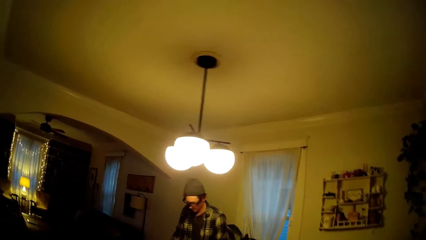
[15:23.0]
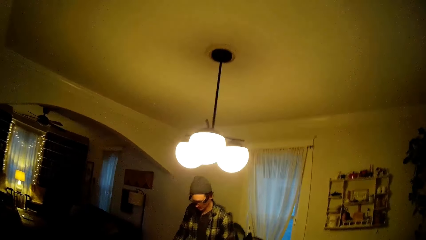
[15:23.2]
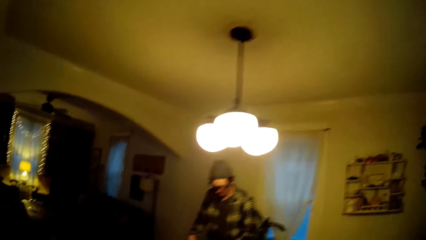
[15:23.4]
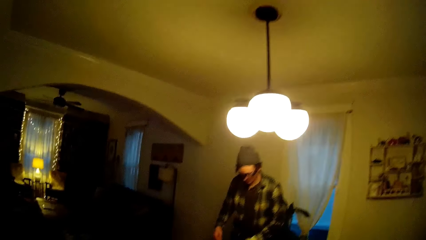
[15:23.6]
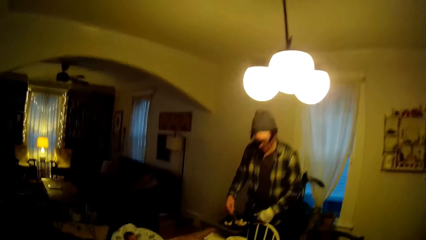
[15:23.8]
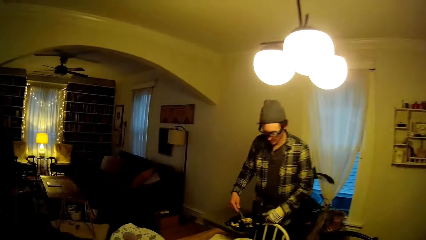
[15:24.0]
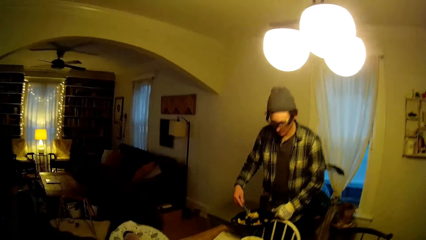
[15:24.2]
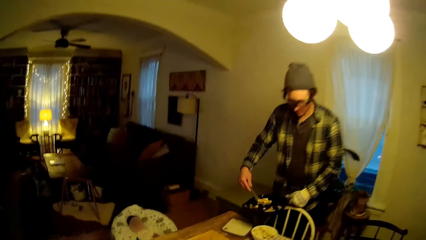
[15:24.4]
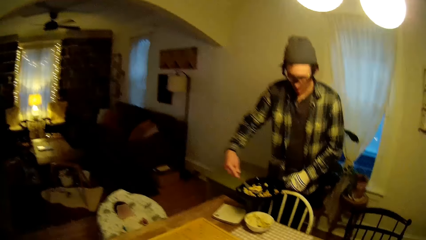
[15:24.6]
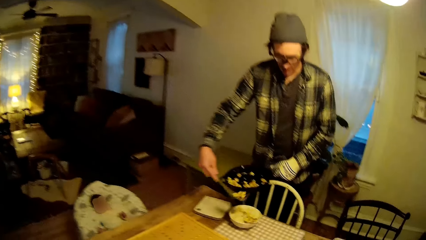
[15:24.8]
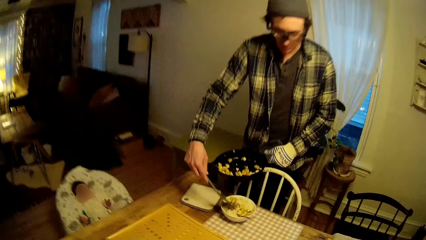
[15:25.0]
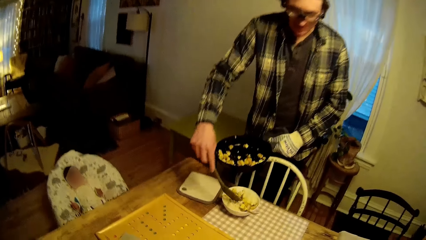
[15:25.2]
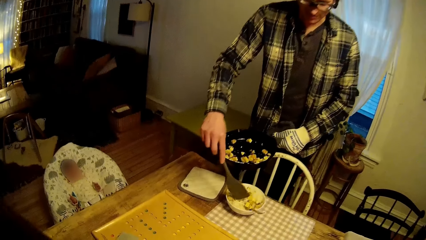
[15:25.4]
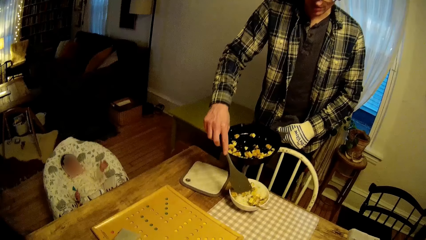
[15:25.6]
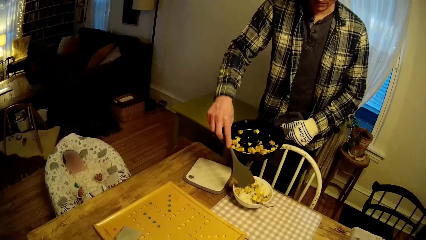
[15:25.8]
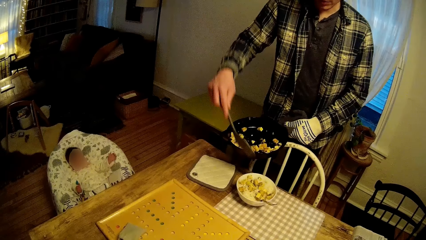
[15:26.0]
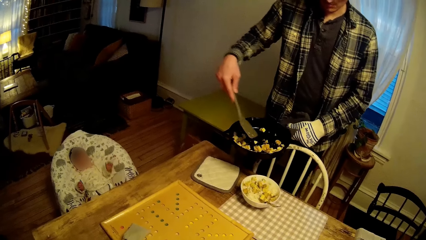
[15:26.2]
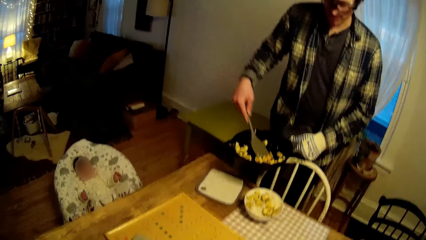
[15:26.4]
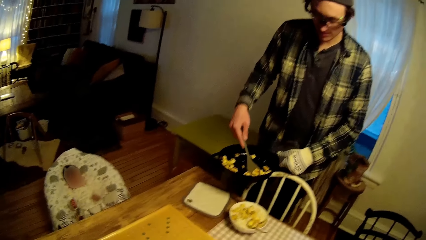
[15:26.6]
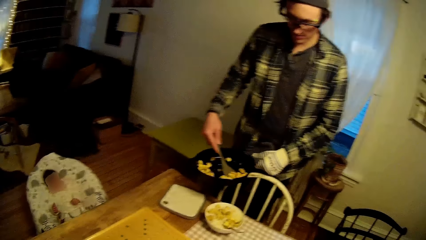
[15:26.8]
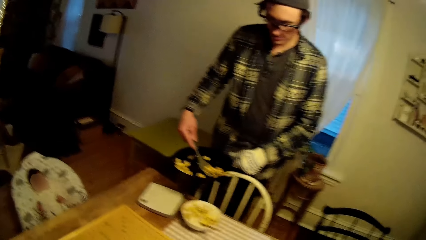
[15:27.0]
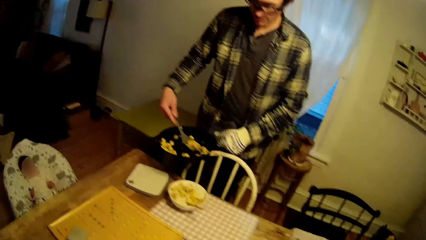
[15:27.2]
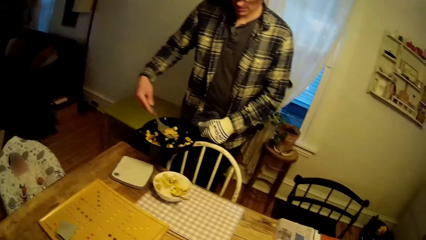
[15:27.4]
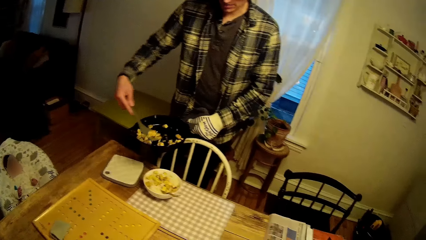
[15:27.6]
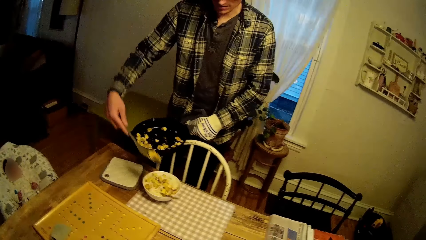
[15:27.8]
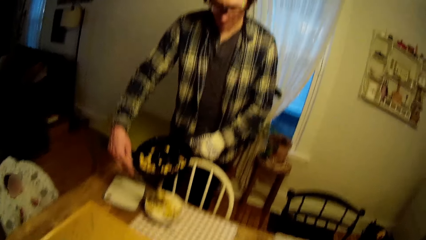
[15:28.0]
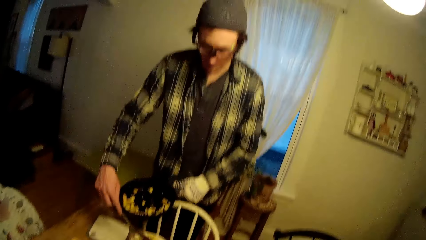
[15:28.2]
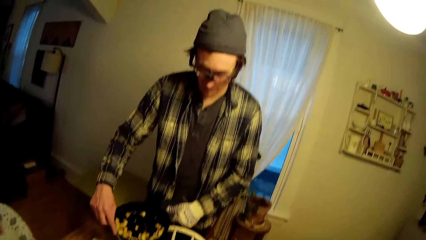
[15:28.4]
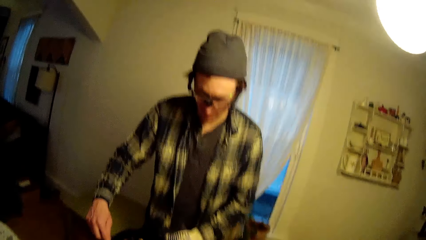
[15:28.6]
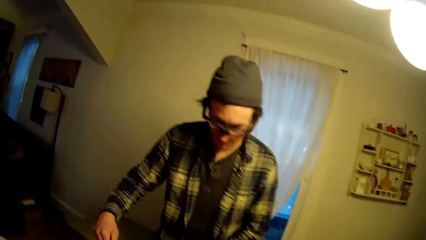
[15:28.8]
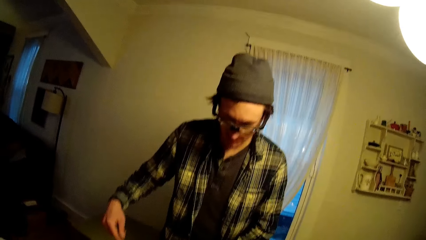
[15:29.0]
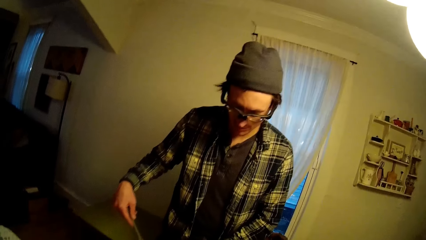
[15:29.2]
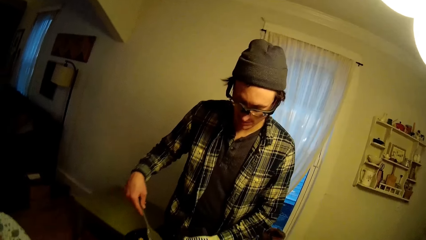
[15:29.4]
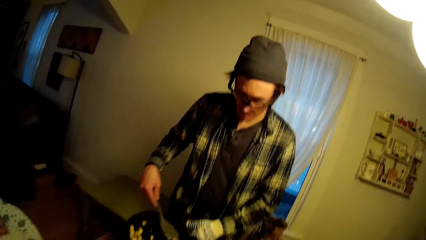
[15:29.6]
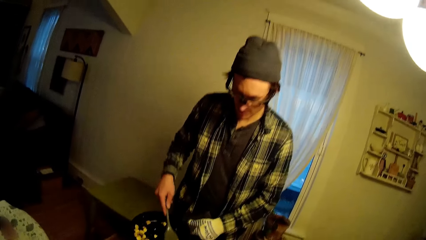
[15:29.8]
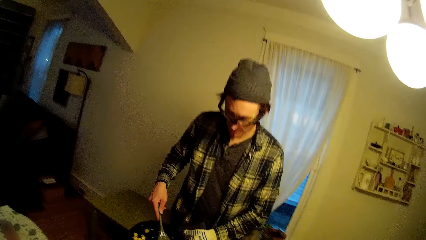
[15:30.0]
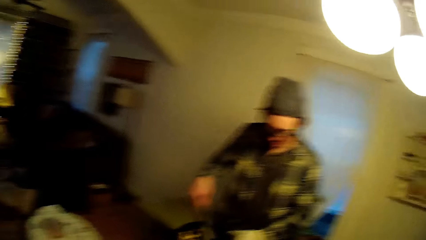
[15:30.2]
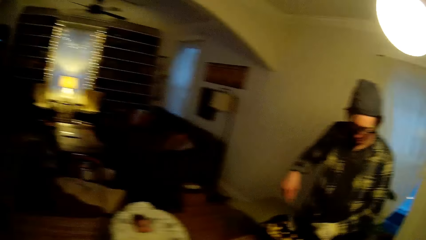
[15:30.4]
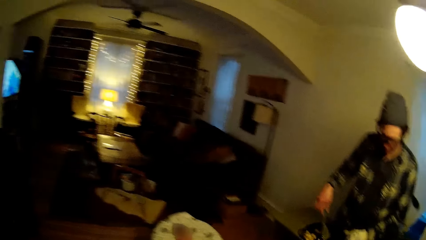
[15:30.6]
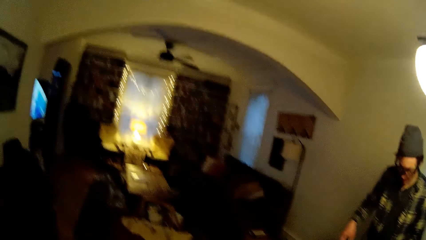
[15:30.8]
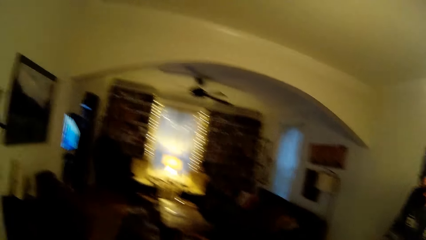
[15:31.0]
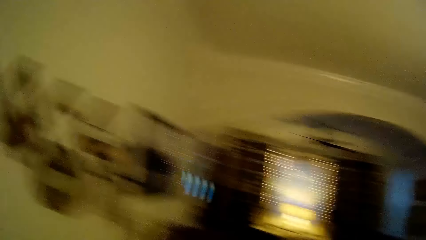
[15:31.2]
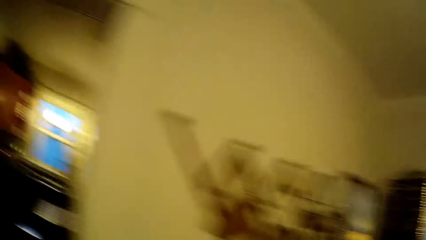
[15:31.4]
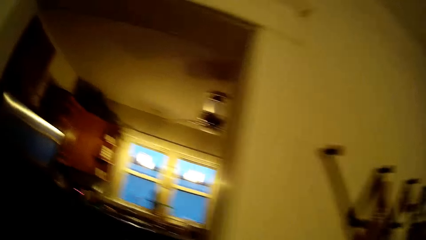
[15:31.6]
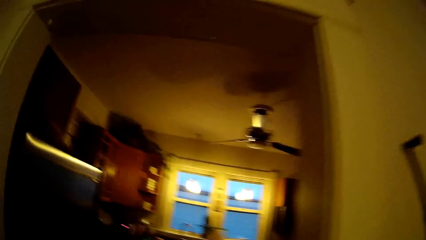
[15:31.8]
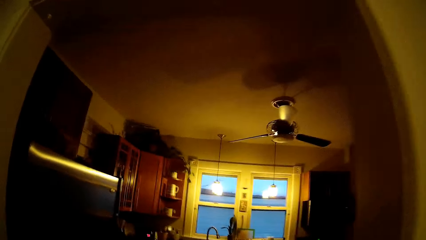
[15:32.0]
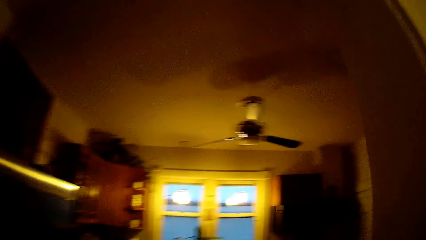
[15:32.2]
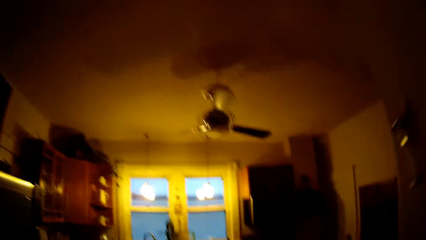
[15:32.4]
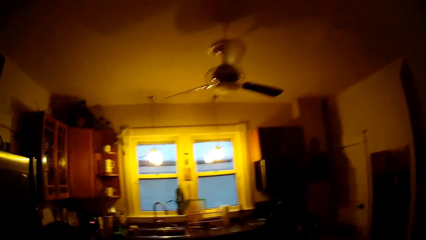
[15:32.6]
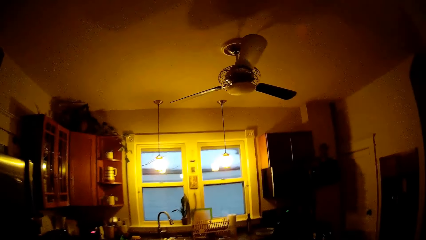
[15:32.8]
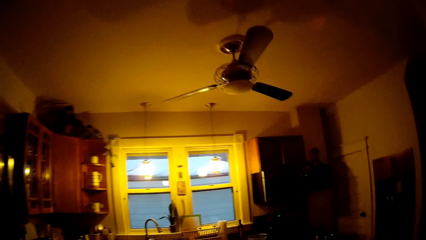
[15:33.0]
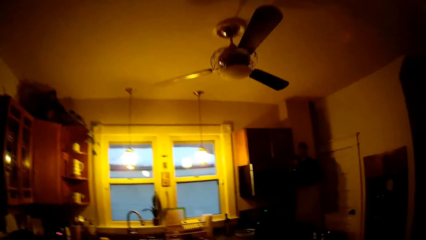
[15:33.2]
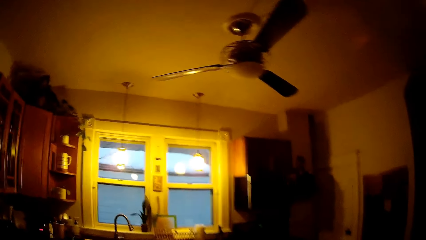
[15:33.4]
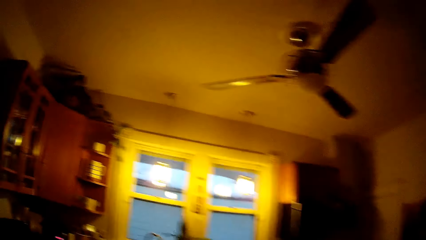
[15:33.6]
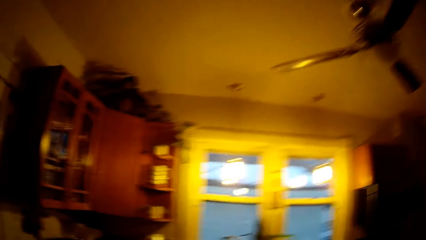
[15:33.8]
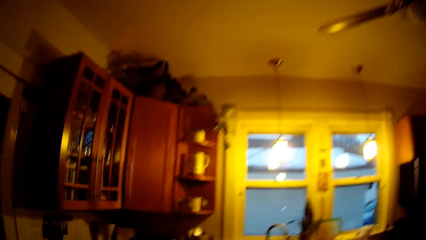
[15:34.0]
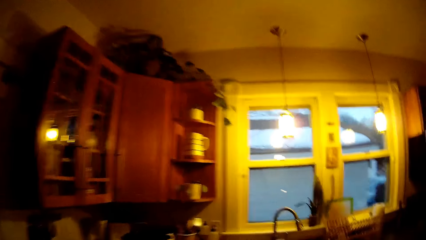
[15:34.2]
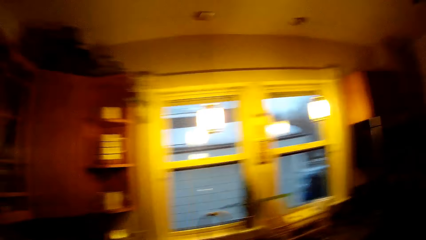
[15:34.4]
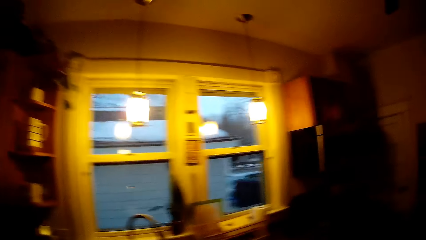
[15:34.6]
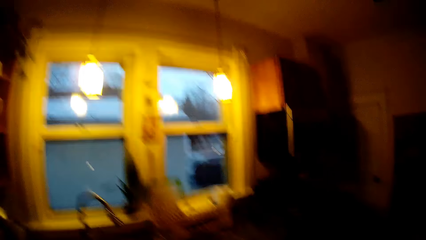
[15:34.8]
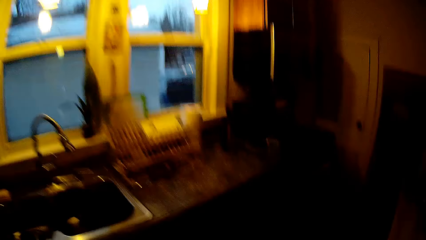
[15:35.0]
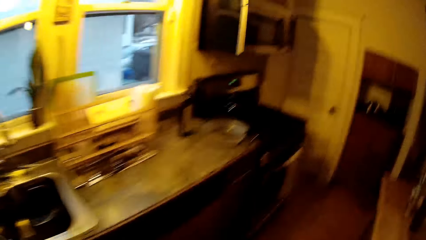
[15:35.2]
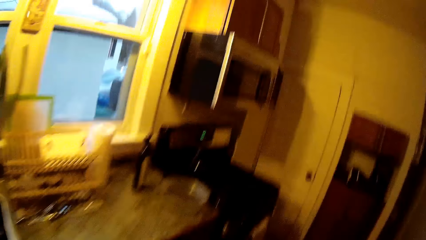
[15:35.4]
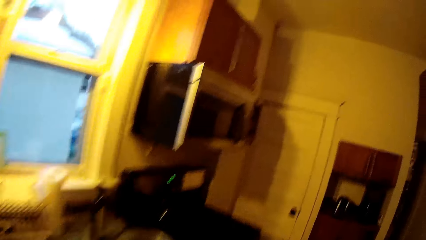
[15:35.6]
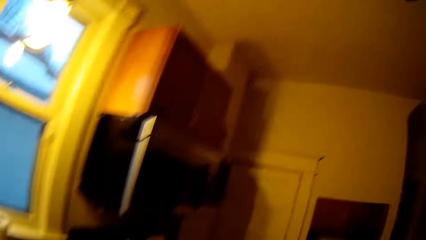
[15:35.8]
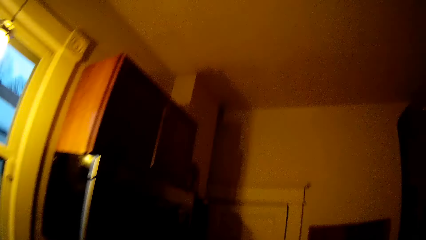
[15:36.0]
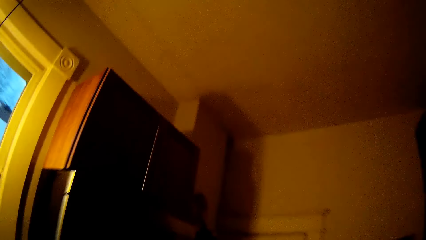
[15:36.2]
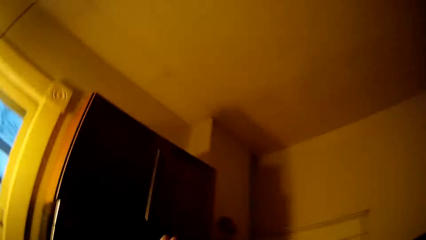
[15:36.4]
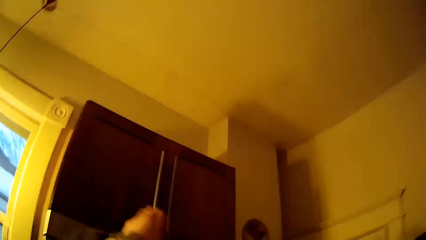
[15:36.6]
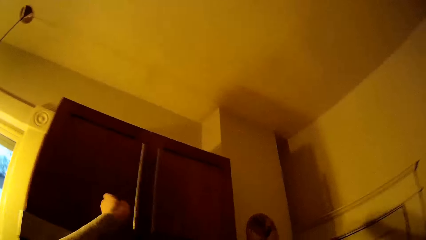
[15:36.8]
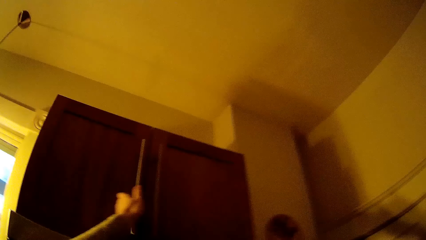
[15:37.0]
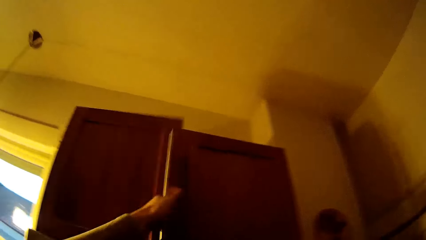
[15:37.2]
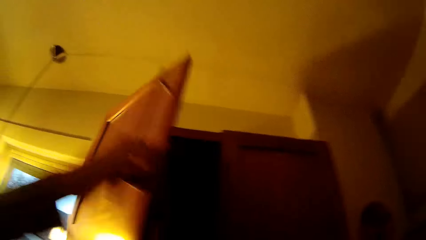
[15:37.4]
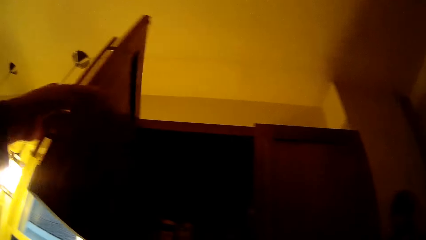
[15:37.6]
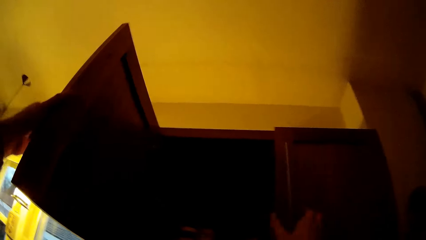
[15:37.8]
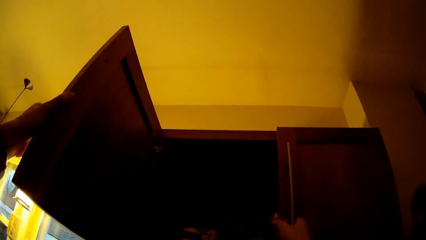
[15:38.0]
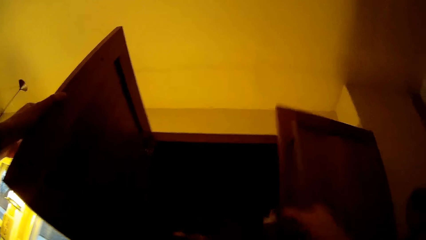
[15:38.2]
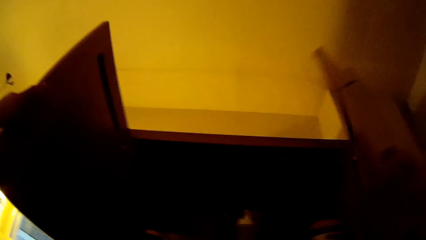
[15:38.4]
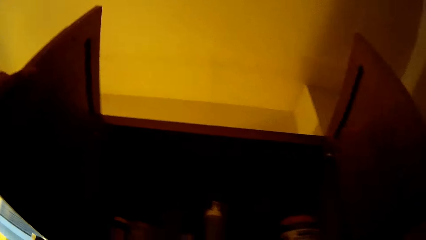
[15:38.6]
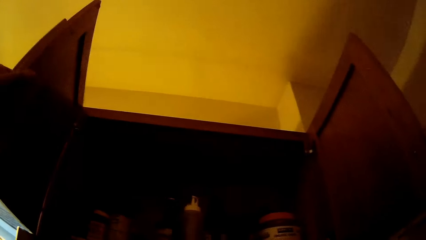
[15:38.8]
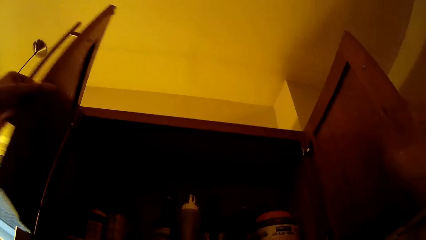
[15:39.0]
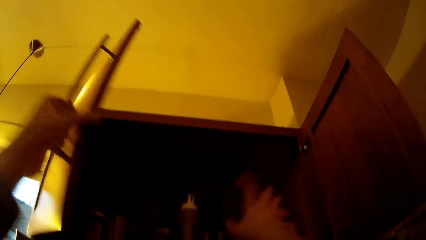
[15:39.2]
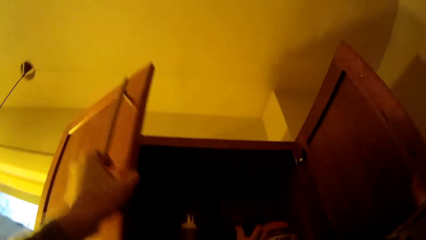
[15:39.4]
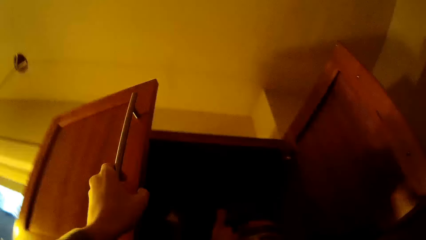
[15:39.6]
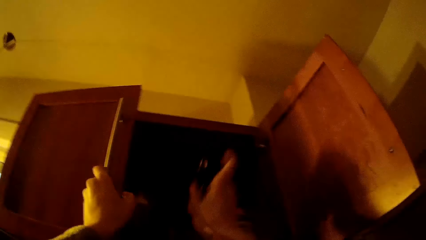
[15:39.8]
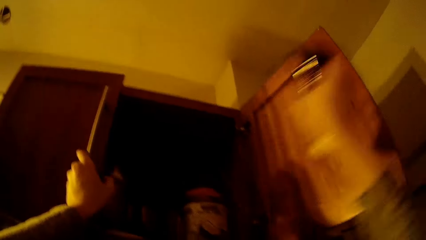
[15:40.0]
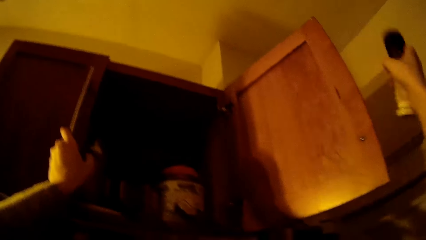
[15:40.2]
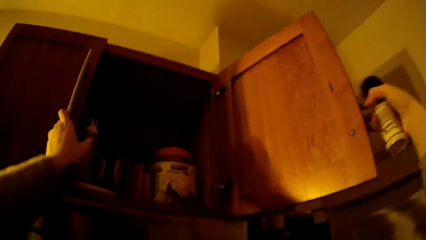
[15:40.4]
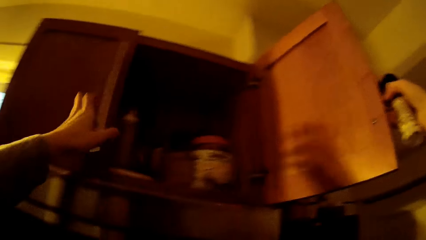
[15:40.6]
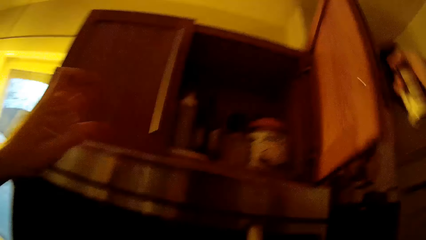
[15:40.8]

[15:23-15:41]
The camera wearer walks away from the cupboard towards the dining table. The man scoops fried egg from the frypan with the stir spoon in his right hand. The man talks to the camera wearer. The man serves the fried egg from the frypan into a plate on the dining table with the stir spoon in his right hand. The camera wearer talks to the man. The man scoops fried egg from the frypan with the stir spoon in his right hand and serves the fried egg from the frypan into the plate on the dining table with the stir spoon in his right hand. The man stirs egg in the frypan with the stir spoon in his right hand. The camera wearer walks into the kitchen towards a cabinet. She opens the kitchen cabinet with her left hand. She opens the kitchen cabinet with her right hand. She closes the kitchen cabinet with her left hand. She picks up an aerosol bottle from the cabinet with her right hand.
